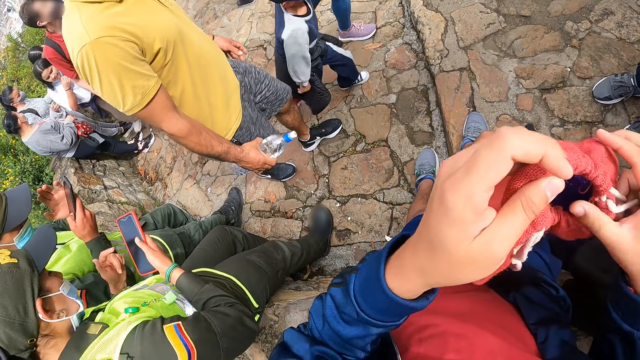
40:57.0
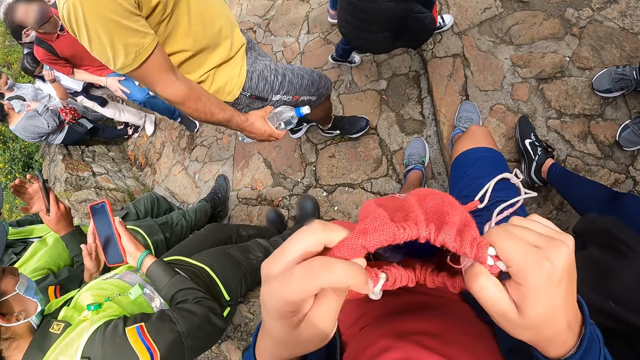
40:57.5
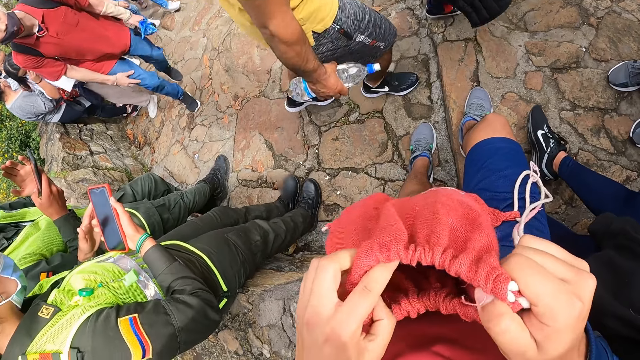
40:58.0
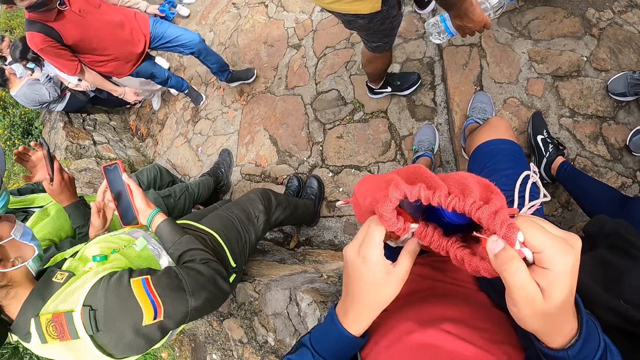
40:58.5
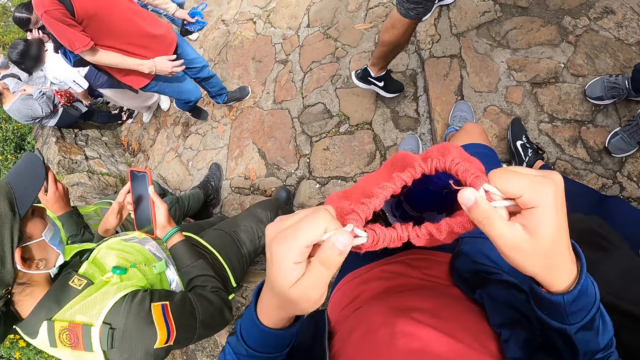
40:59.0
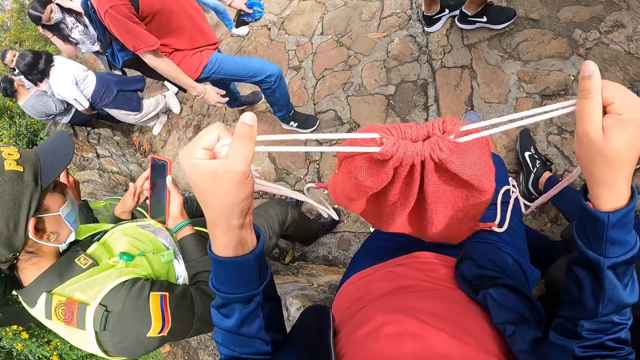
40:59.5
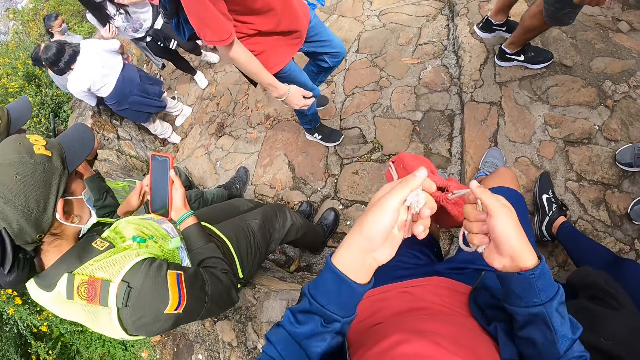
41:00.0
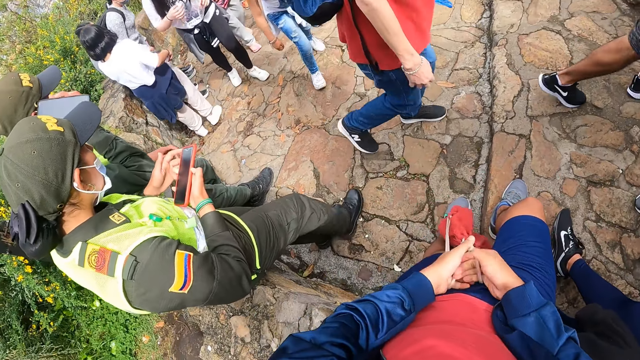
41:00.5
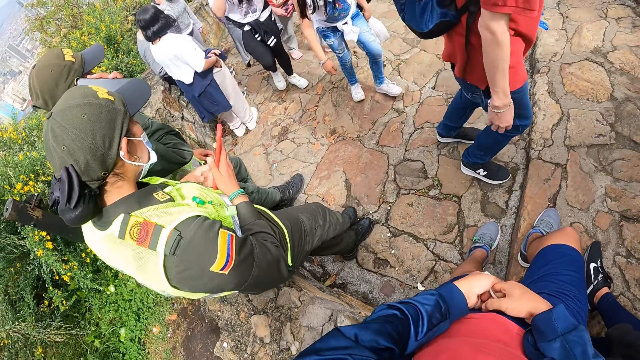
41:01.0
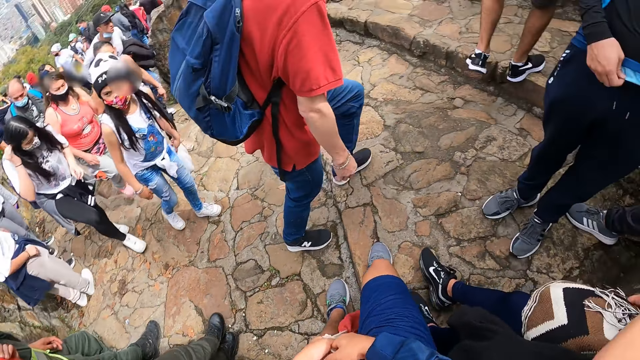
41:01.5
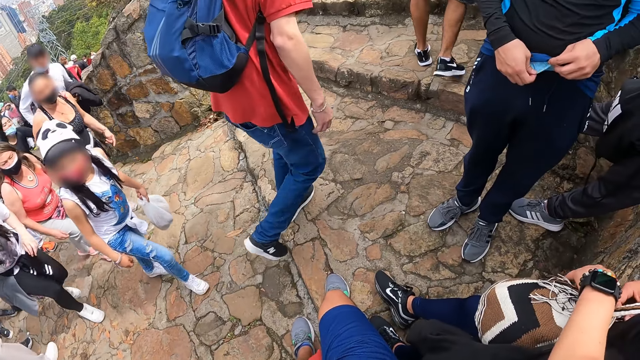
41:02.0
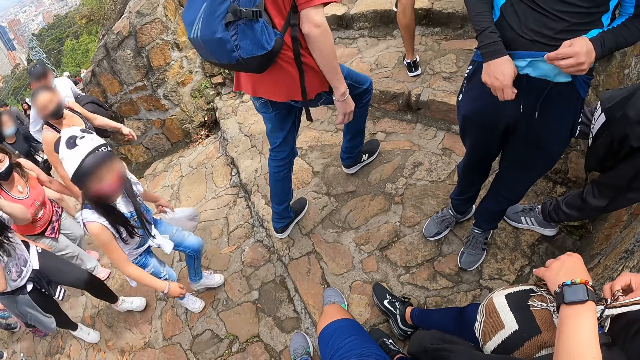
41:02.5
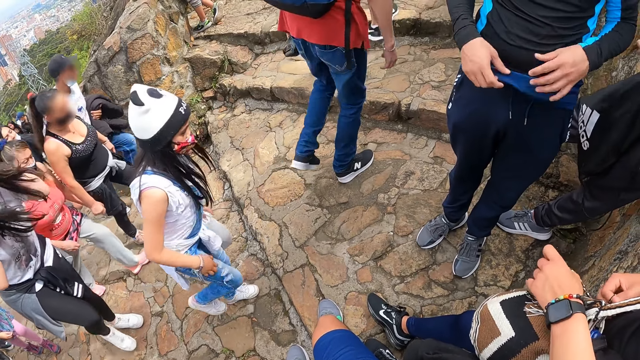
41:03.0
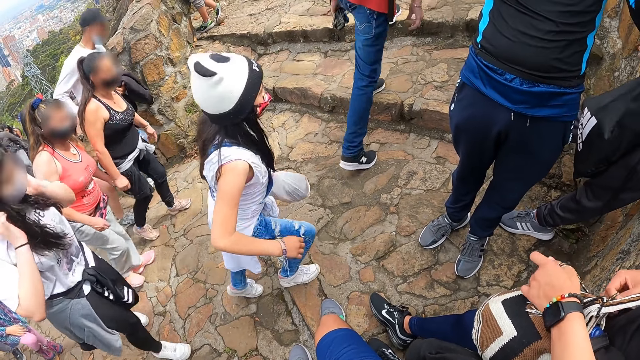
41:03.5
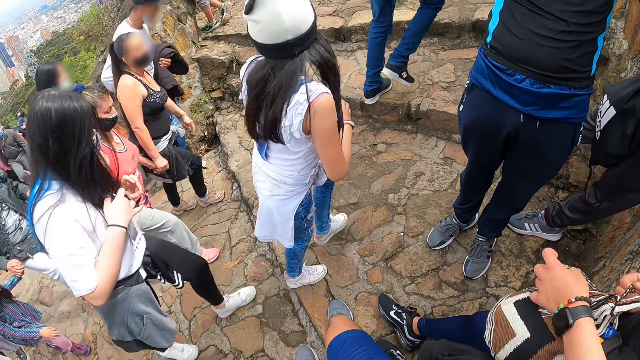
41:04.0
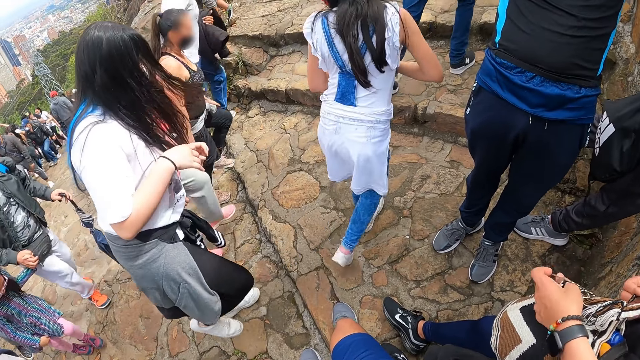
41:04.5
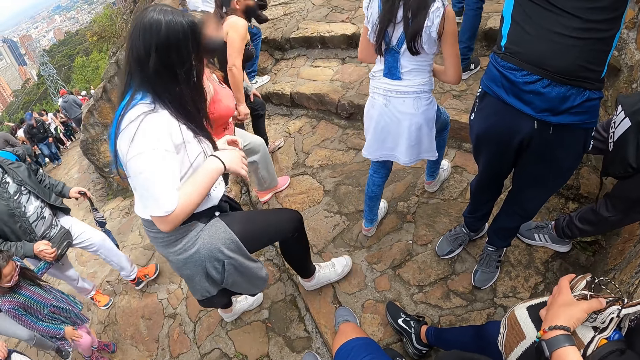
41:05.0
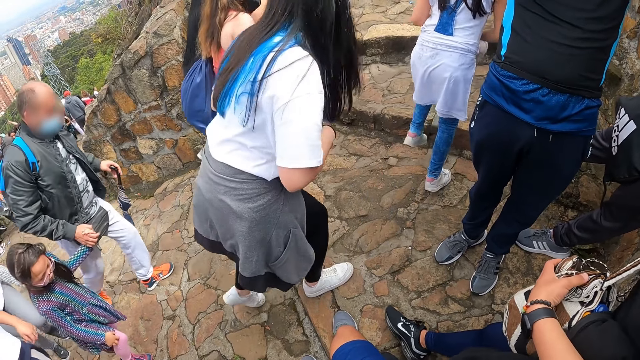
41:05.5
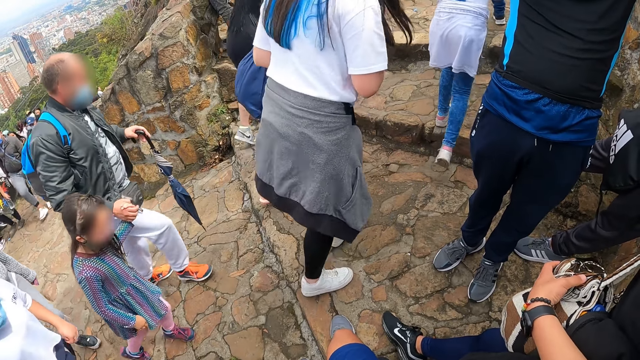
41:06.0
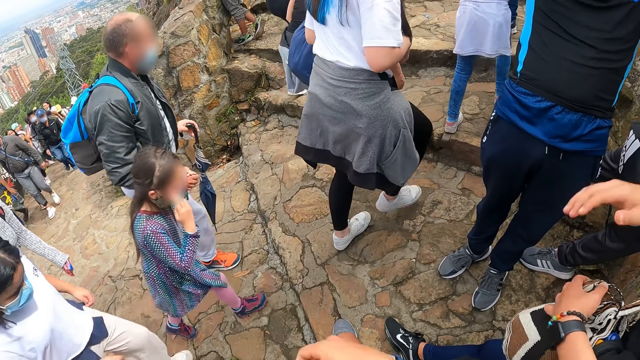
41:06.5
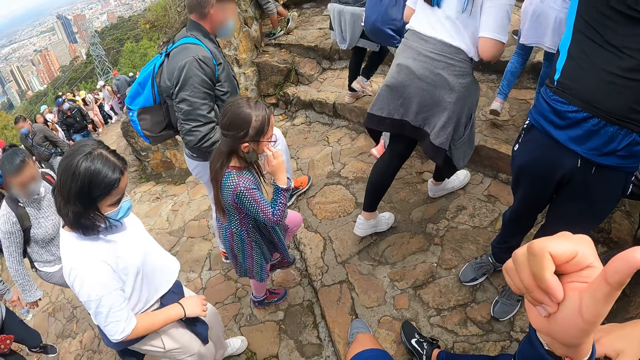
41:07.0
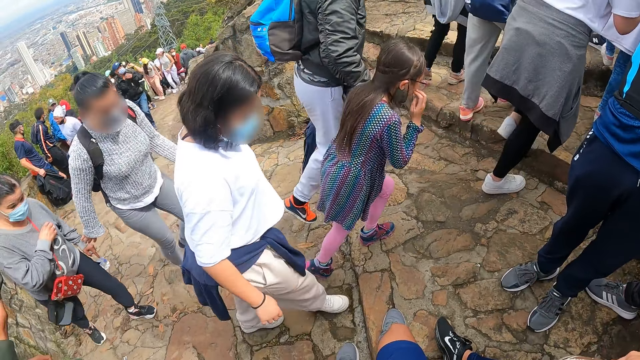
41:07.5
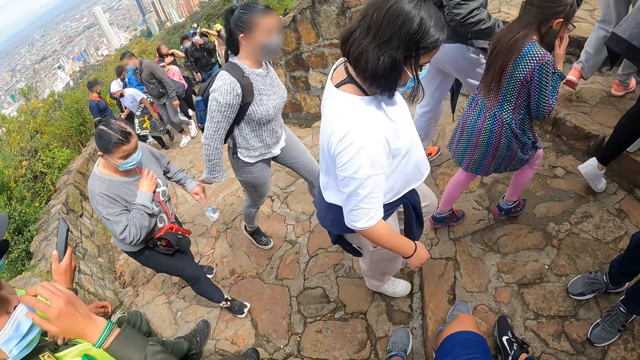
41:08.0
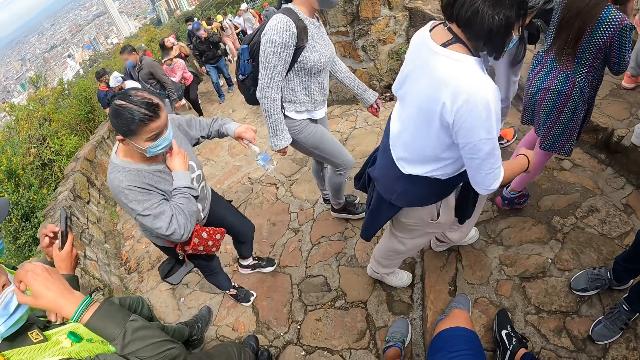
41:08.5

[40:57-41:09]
The camera wearer closes the knapsack or bag with both hands. They hold the bag. A man tightens a knapsack with both hands.

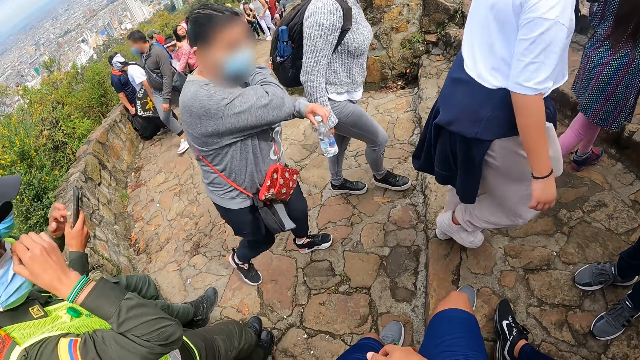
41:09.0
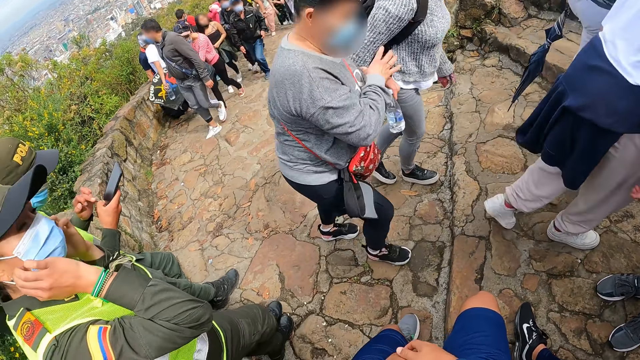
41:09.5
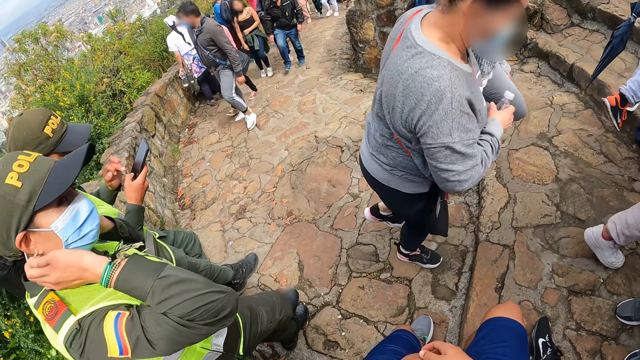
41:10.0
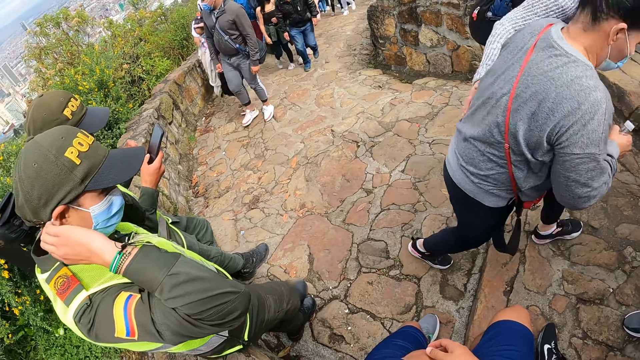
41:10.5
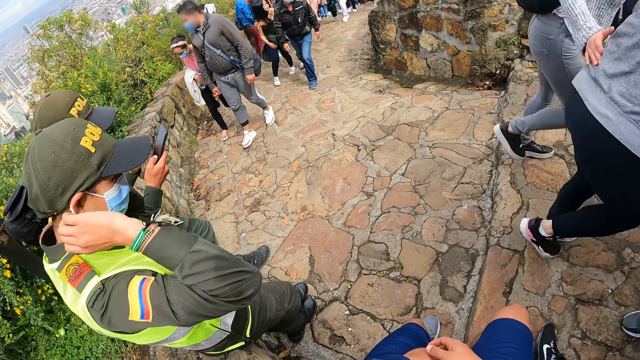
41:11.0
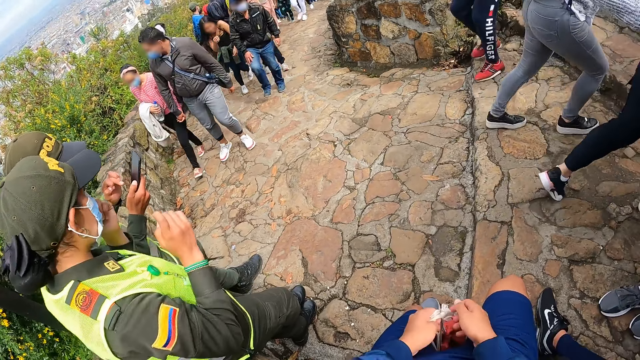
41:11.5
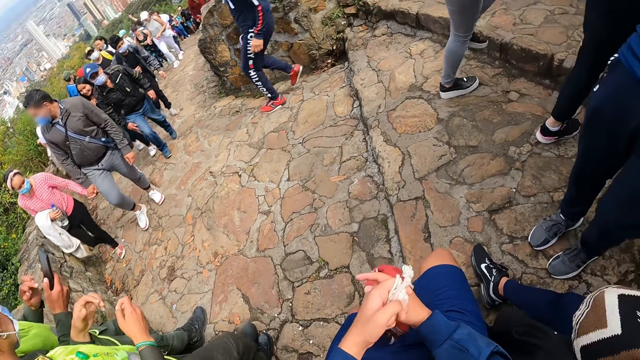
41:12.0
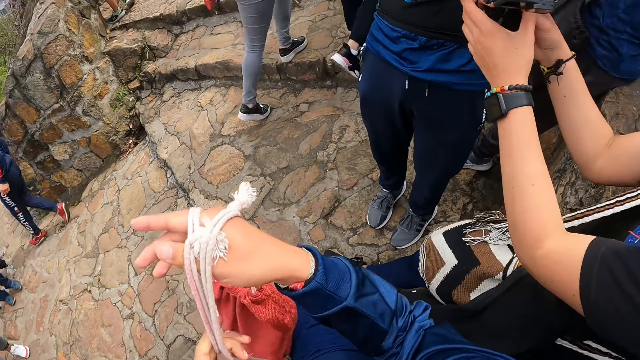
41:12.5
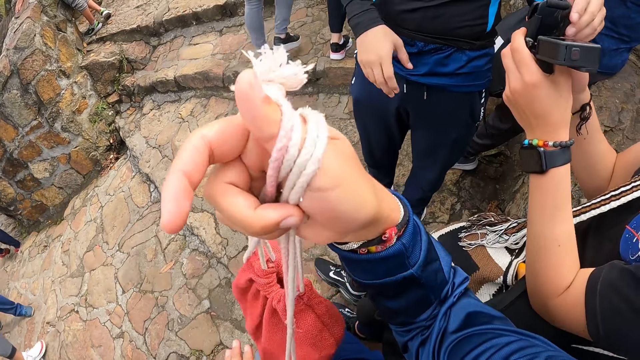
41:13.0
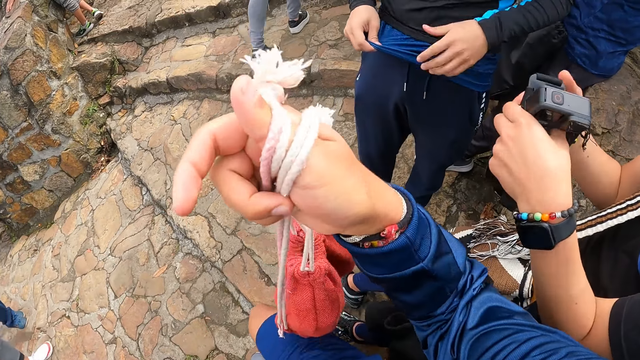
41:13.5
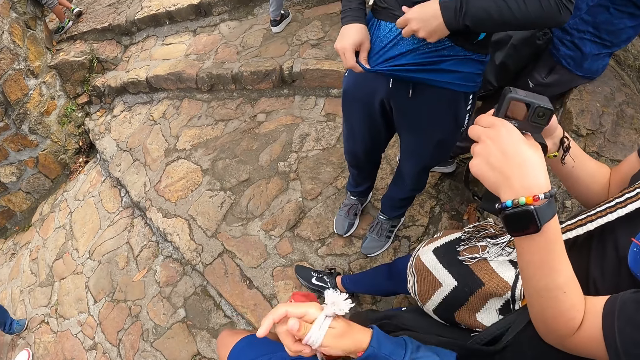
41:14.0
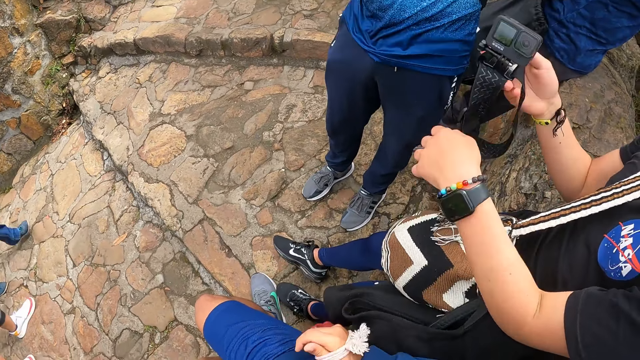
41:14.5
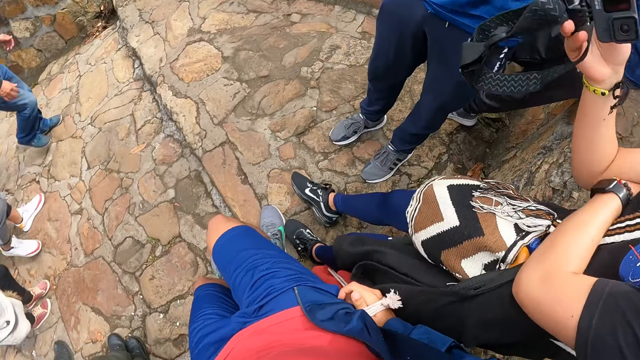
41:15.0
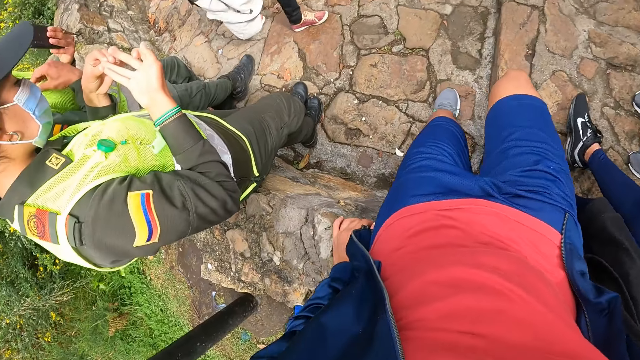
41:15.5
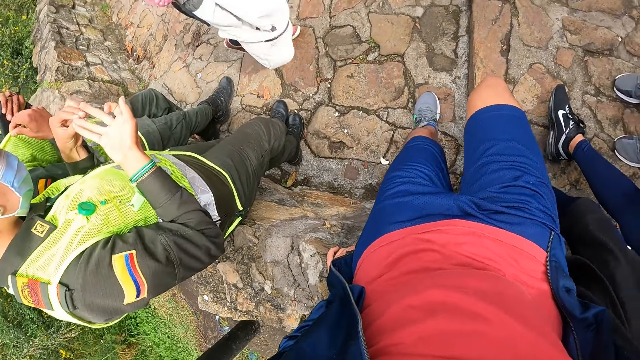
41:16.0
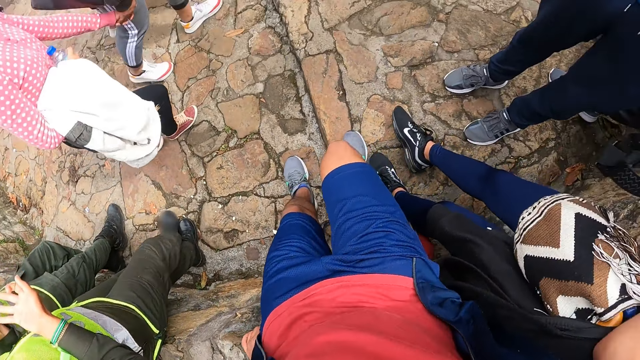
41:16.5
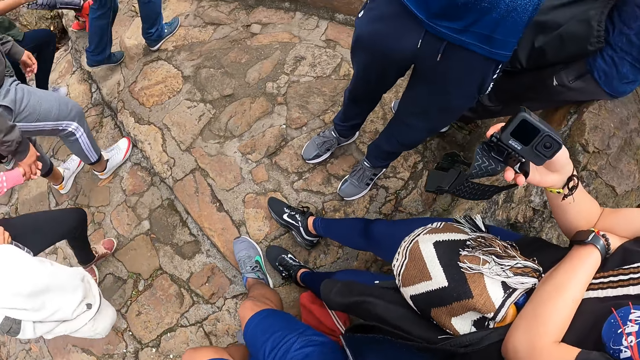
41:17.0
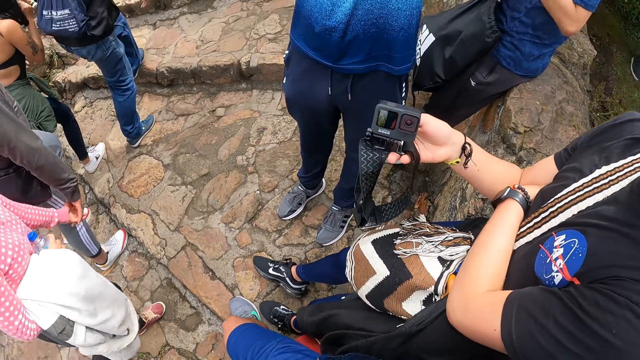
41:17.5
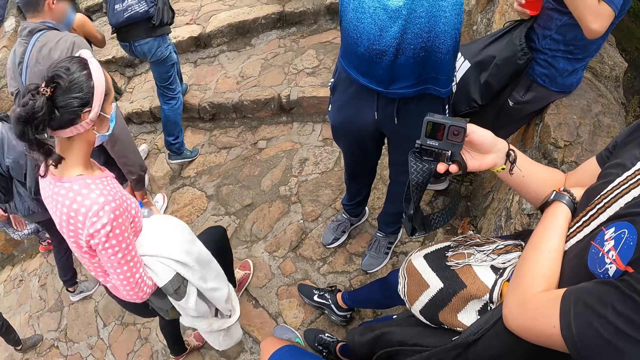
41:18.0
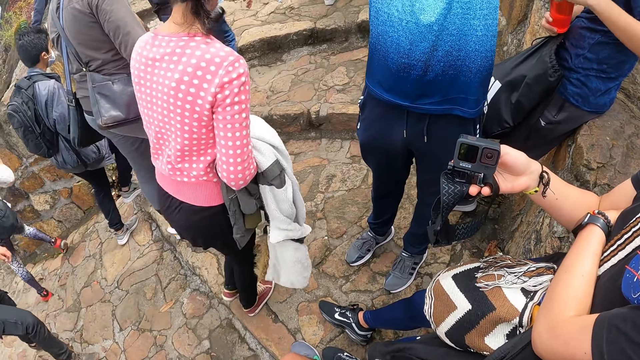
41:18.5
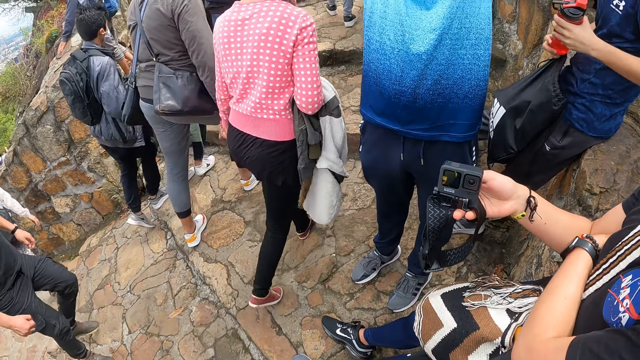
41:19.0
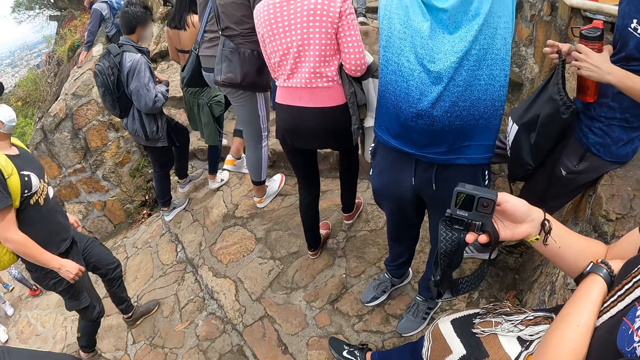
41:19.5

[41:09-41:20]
He passes the knapsack or bag from his left hand to his right hand. A man passes a camera to another man with both hands. The second man collects the camera from the first man with both hands. The camera wearer lifts the bag. The second man holds the camera with his right hand. The camera wearer looks around.
